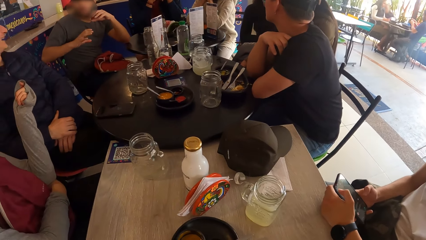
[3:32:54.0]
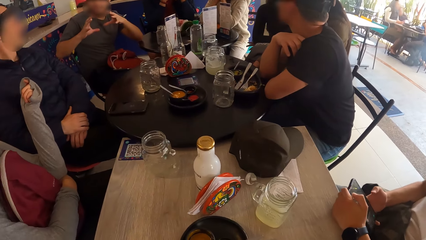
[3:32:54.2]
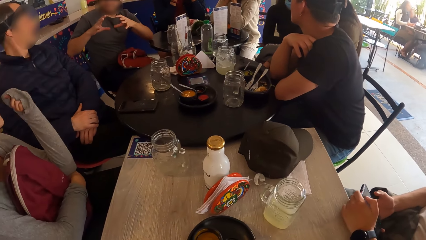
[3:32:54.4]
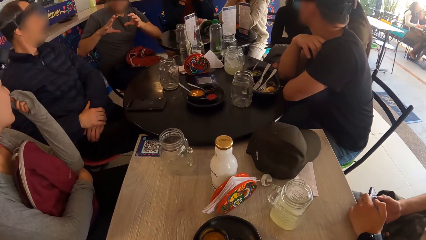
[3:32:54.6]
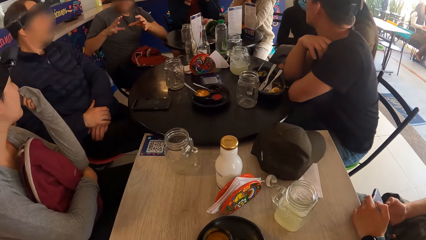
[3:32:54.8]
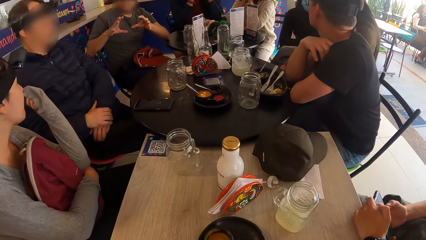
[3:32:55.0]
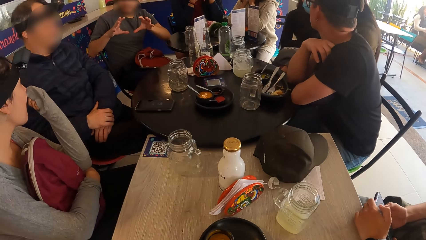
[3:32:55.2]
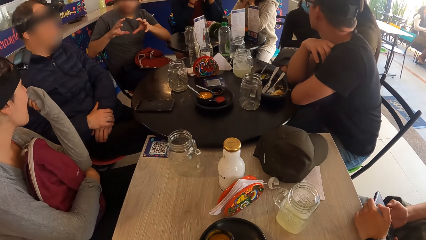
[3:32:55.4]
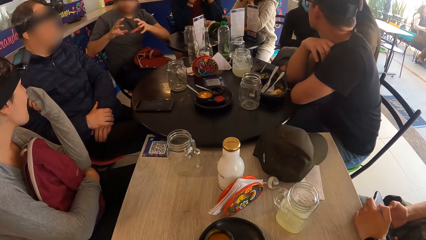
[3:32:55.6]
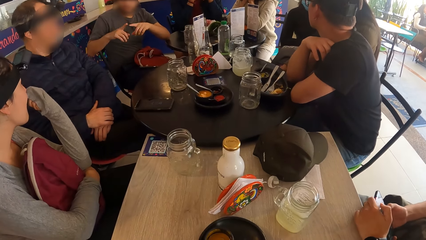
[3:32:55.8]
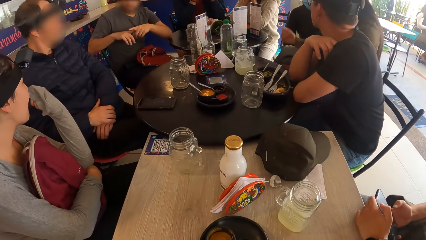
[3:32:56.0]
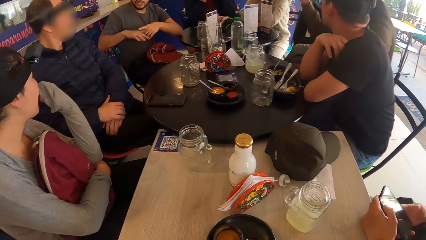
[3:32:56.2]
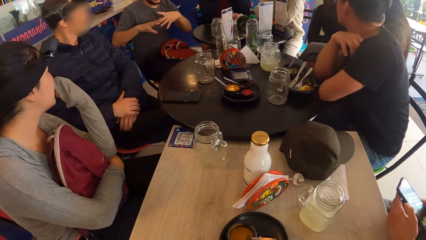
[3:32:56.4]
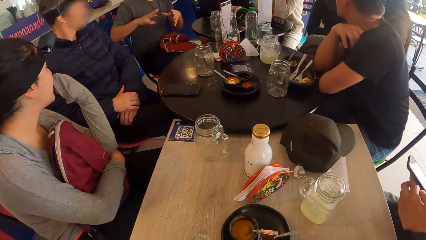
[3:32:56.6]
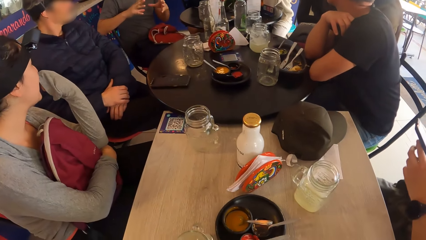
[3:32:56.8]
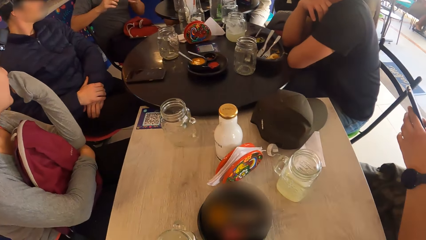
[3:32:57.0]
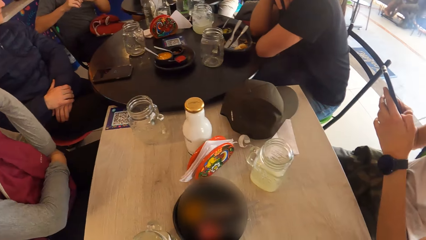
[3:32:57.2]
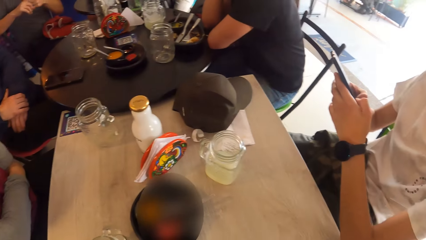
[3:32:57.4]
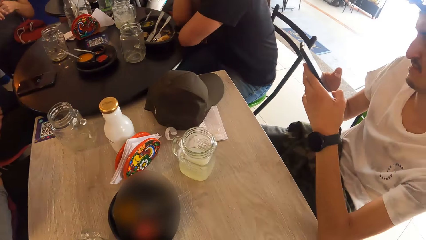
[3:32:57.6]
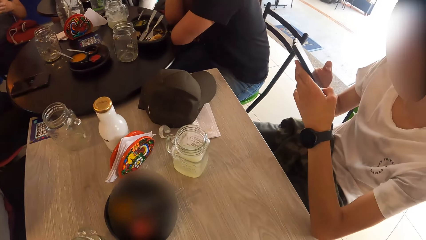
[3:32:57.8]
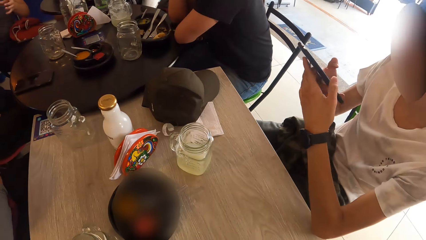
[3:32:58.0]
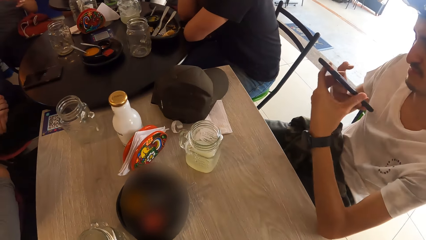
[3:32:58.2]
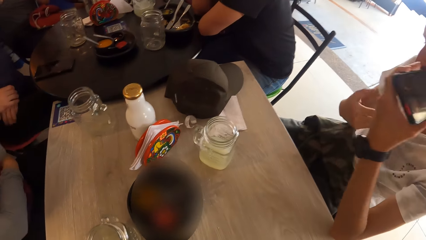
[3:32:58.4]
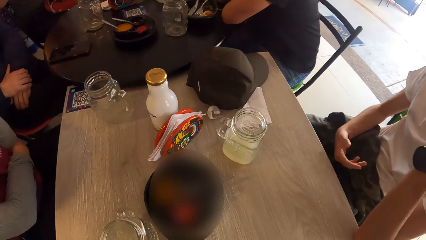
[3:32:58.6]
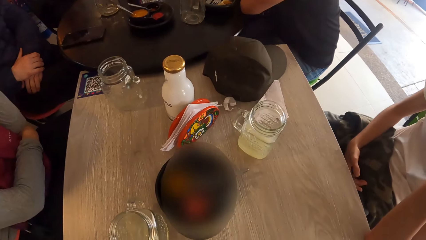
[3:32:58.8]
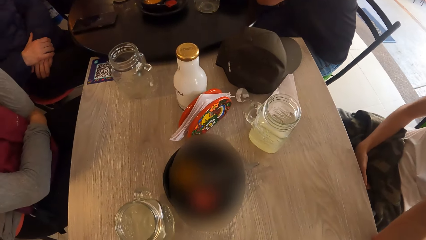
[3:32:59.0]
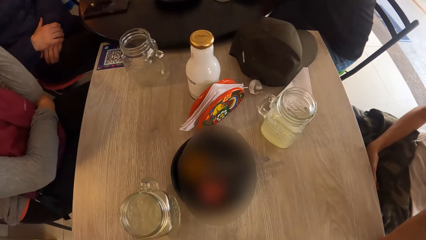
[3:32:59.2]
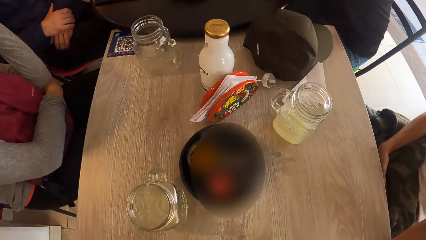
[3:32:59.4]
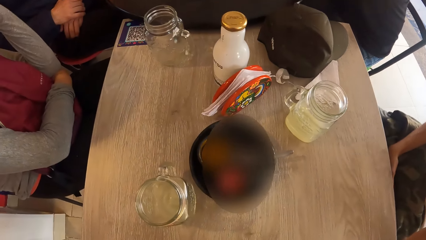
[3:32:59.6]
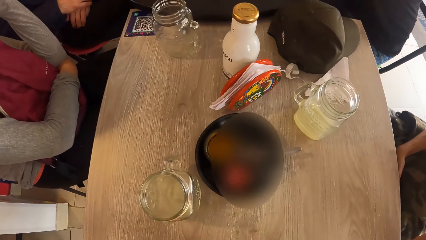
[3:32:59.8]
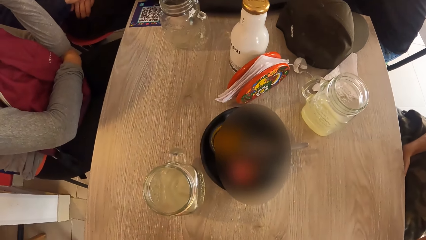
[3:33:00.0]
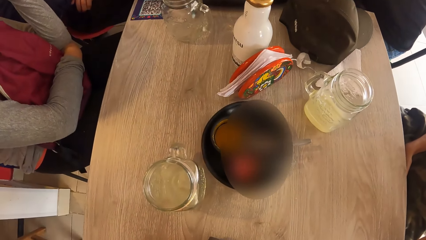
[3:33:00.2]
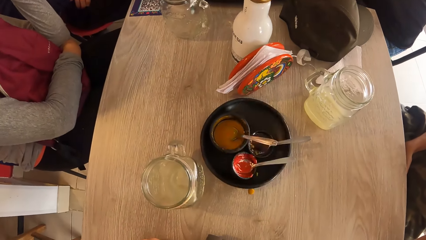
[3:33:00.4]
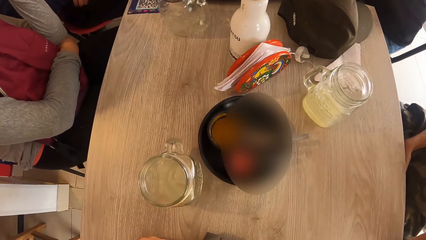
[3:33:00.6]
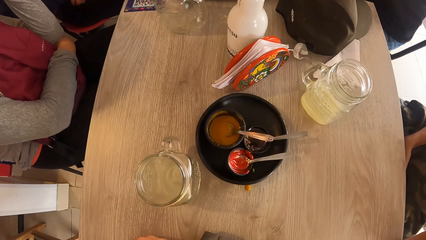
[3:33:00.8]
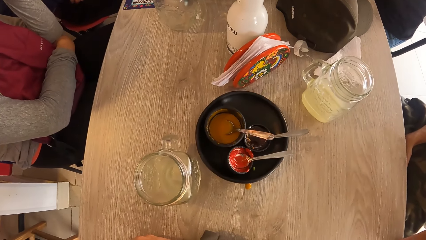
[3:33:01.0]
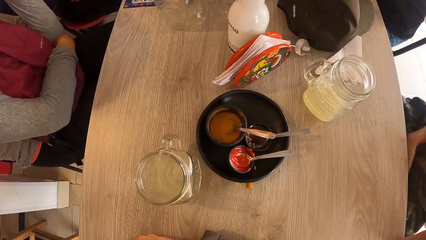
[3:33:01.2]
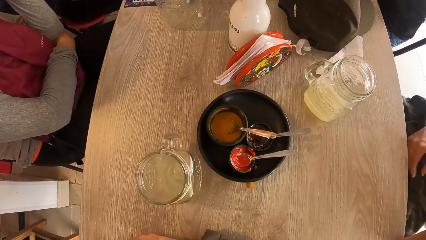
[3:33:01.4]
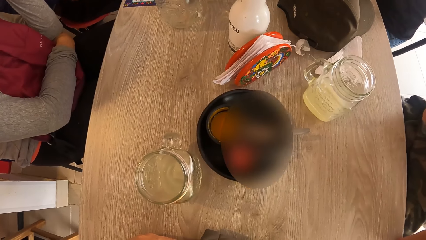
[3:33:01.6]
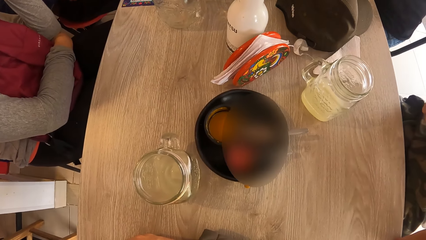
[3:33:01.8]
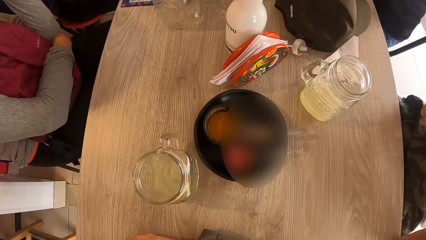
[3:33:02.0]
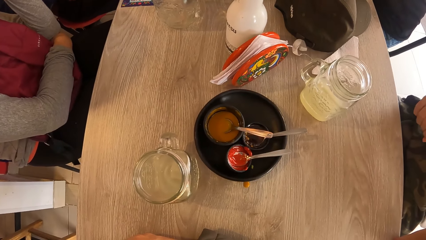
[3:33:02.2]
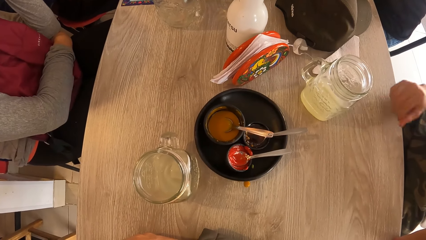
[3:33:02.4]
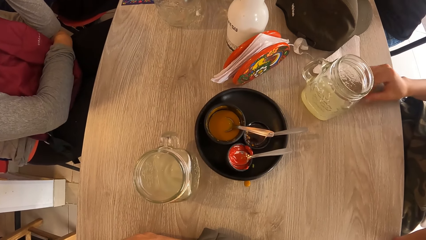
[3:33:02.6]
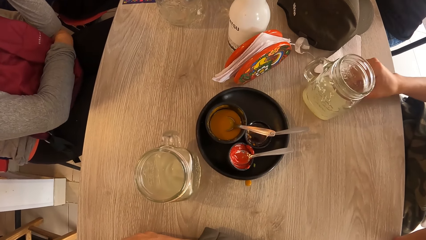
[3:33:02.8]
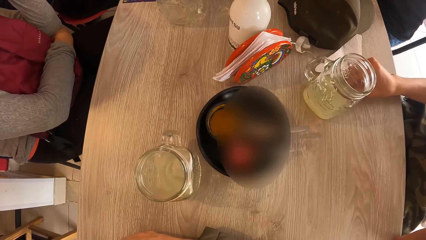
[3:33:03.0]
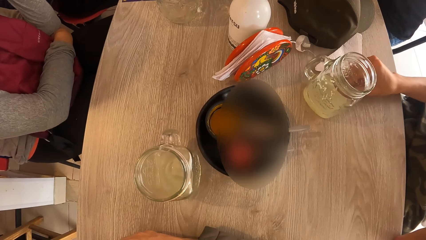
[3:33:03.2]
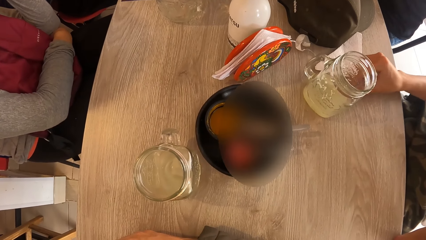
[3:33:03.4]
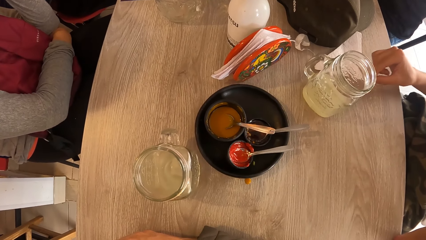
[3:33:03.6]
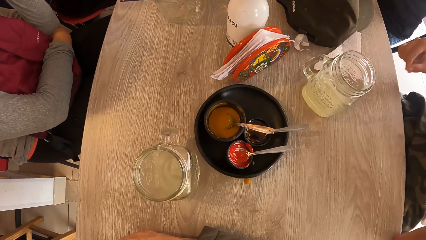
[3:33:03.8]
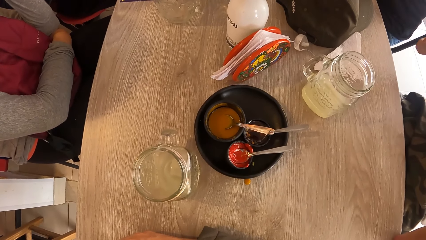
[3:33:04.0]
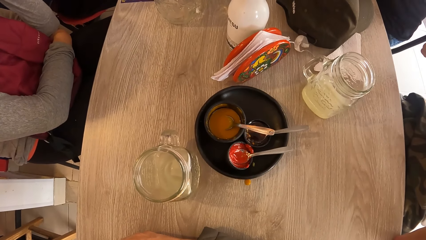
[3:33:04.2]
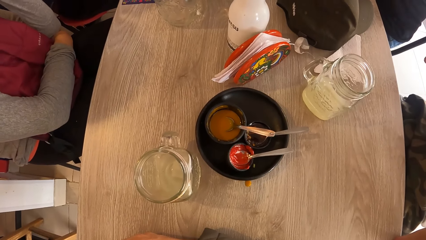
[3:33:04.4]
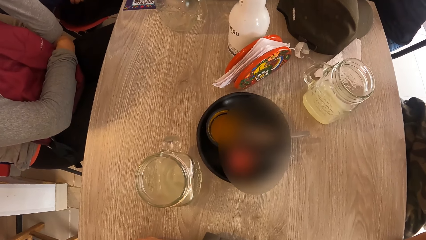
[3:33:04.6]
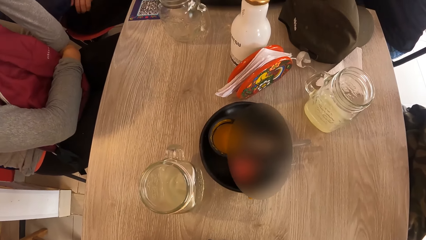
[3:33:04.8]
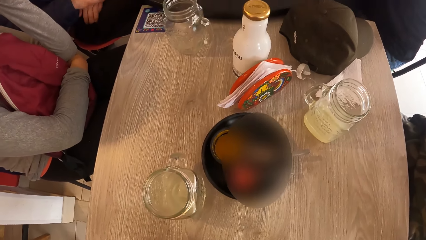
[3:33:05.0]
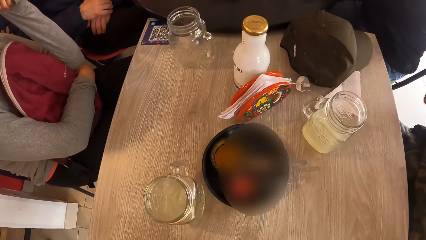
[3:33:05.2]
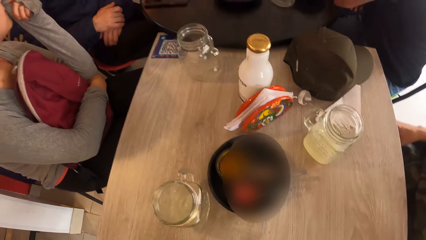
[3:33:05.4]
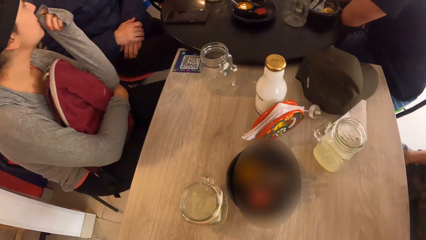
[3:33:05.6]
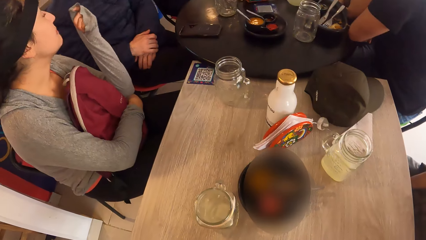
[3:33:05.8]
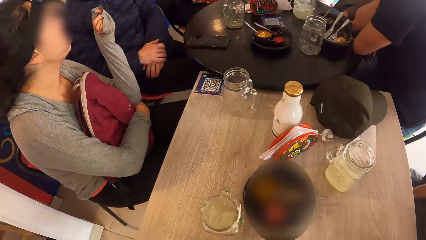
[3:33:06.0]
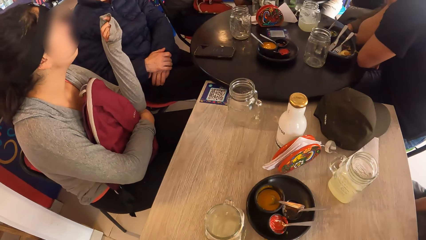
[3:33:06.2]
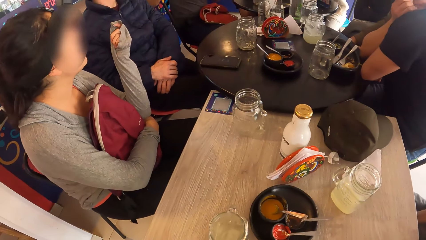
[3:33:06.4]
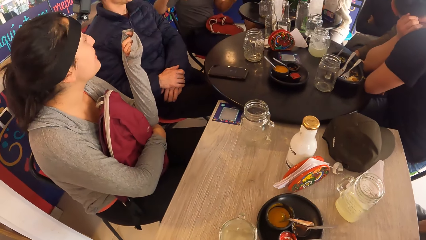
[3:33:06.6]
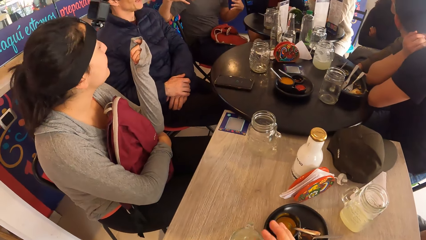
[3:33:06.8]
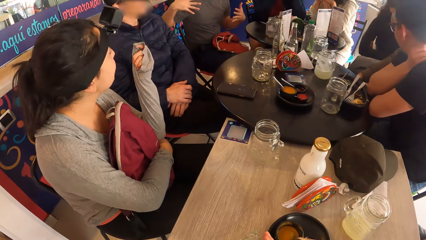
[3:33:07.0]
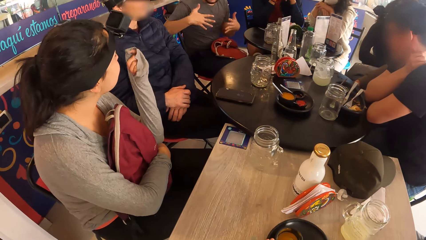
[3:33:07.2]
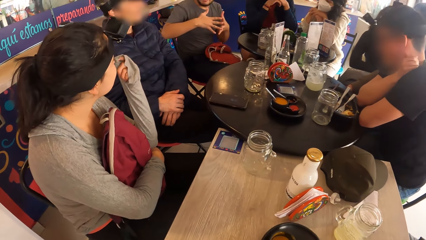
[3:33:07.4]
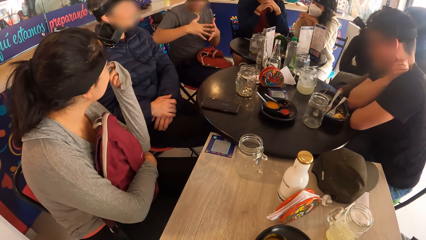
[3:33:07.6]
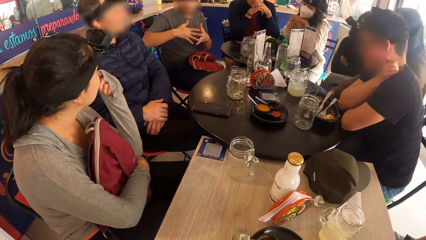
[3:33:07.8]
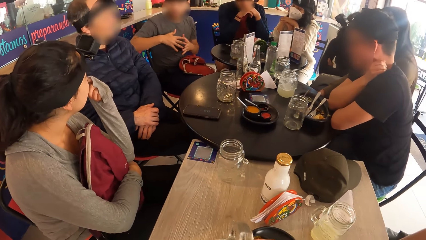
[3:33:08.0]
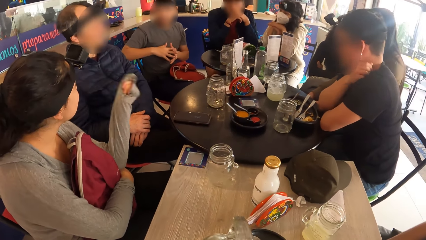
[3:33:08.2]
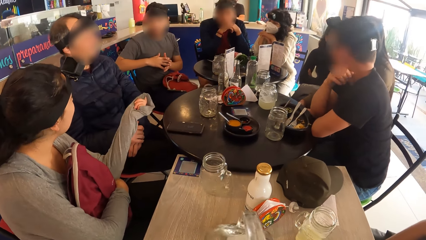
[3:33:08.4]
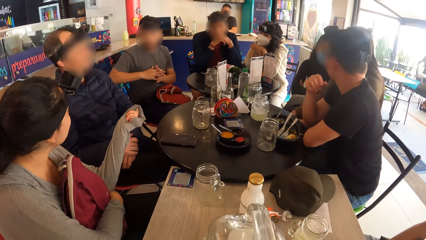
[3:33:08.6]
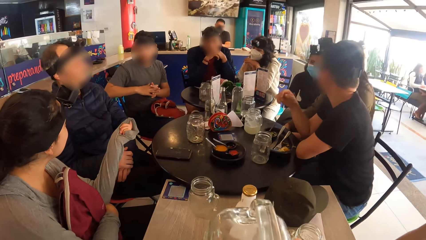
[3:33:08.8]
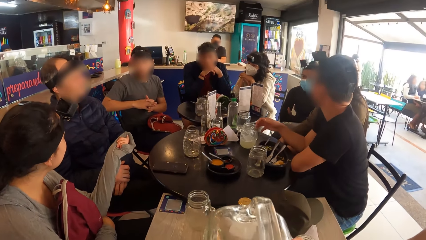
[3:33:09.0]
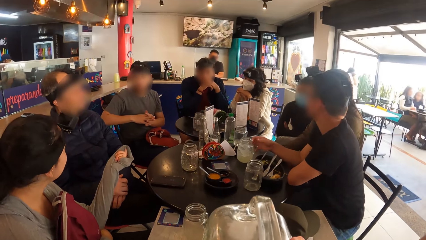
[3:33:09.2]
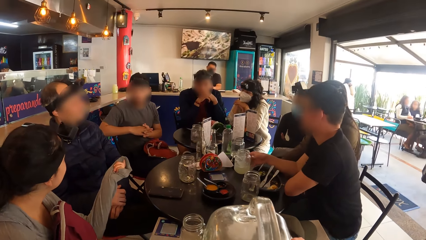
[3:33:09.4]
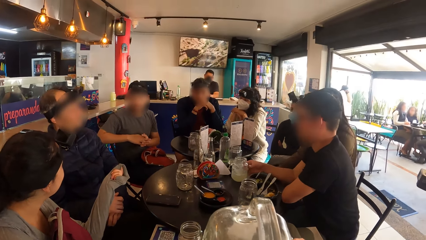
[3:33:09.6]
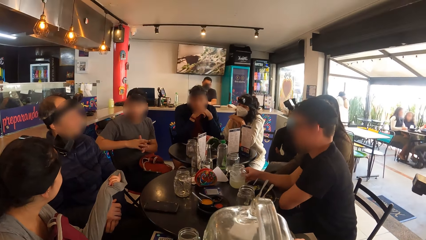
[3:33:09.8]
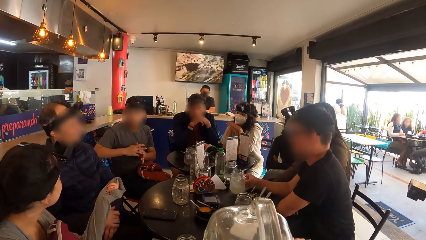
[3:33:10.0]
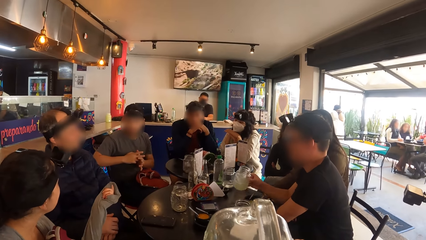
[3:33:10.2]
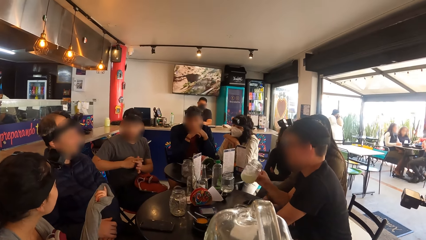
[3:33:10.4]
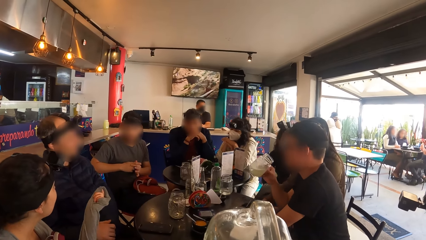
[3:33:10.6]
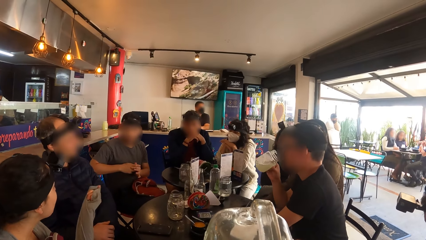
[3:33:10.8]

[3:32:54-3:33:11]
A man takes a strand of hair from the table with his right hand. The camera wearer picks up the cup from the table with his right hand. He drinks juice from the cup in his right hand. Another man takes a cup from the table with his right hand.
